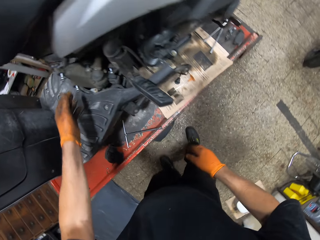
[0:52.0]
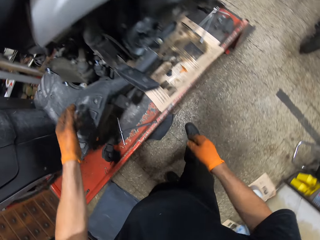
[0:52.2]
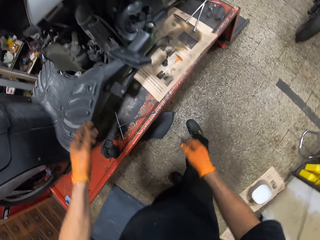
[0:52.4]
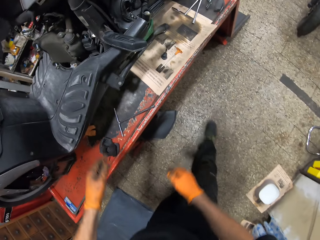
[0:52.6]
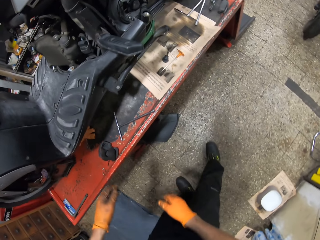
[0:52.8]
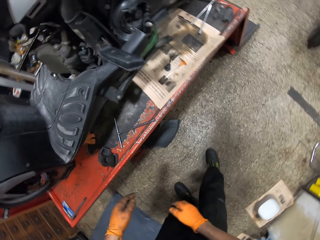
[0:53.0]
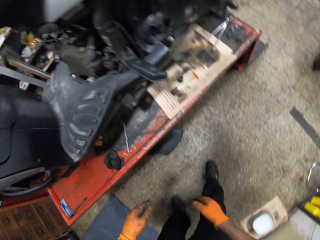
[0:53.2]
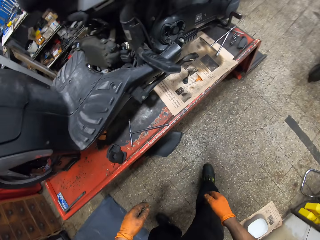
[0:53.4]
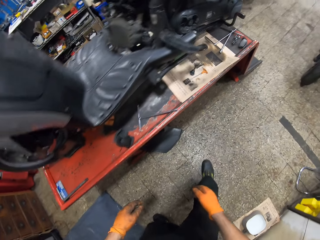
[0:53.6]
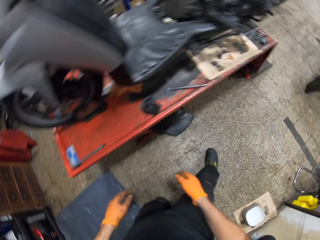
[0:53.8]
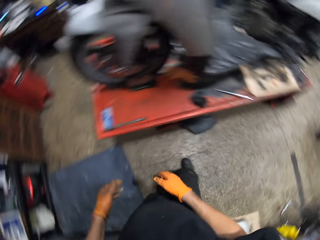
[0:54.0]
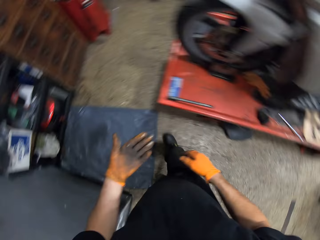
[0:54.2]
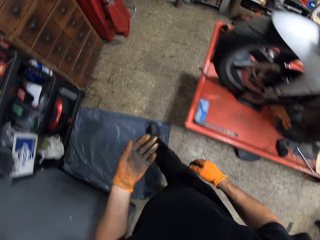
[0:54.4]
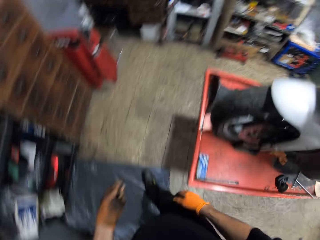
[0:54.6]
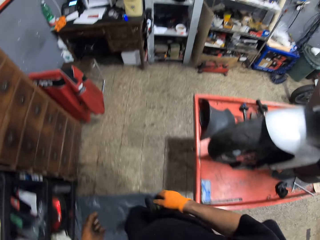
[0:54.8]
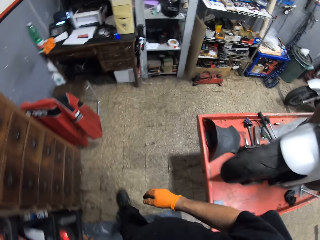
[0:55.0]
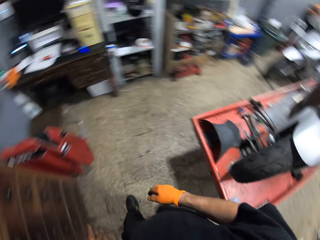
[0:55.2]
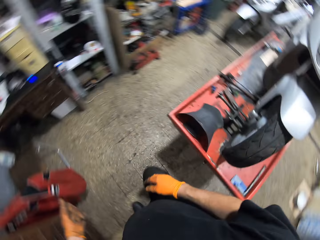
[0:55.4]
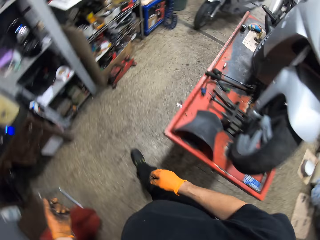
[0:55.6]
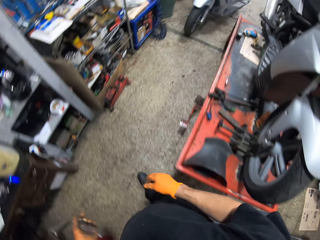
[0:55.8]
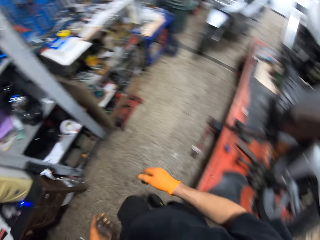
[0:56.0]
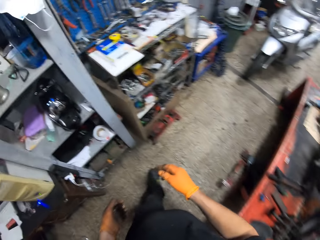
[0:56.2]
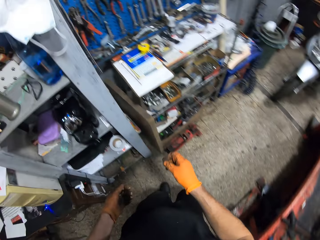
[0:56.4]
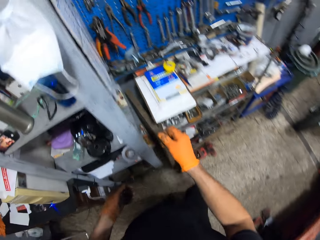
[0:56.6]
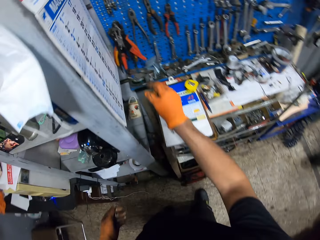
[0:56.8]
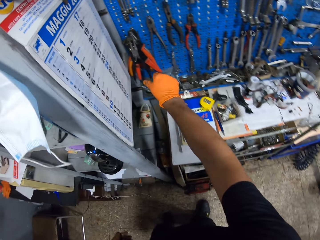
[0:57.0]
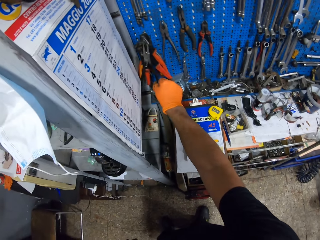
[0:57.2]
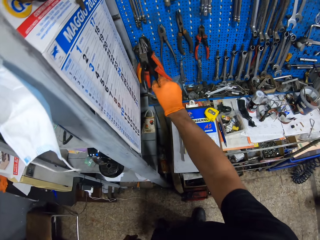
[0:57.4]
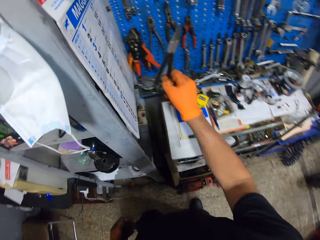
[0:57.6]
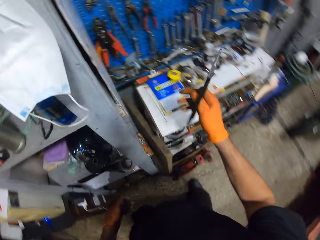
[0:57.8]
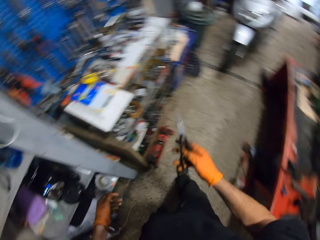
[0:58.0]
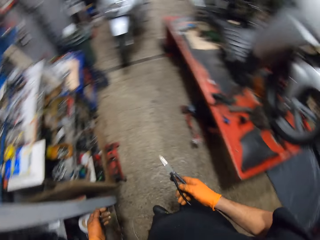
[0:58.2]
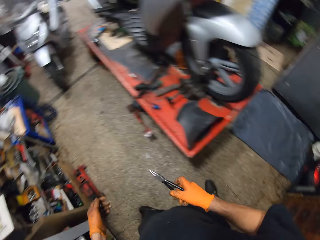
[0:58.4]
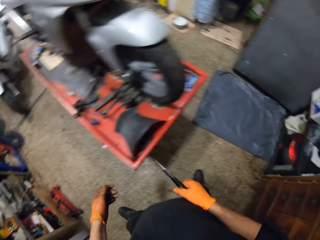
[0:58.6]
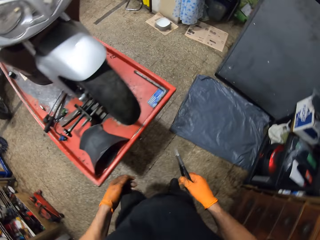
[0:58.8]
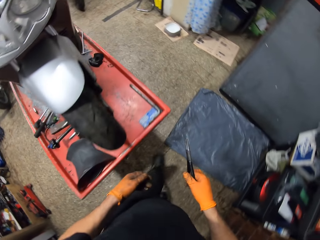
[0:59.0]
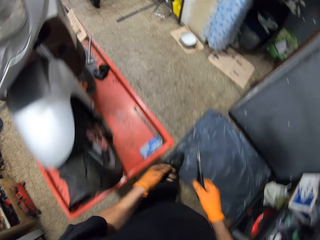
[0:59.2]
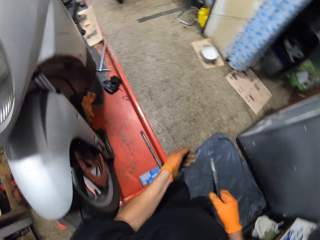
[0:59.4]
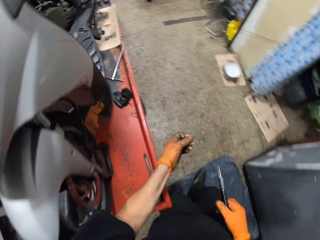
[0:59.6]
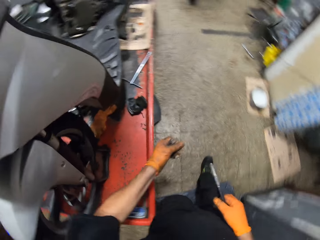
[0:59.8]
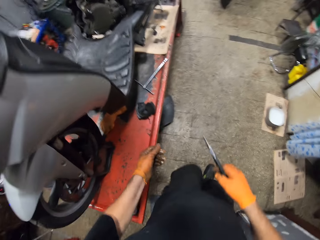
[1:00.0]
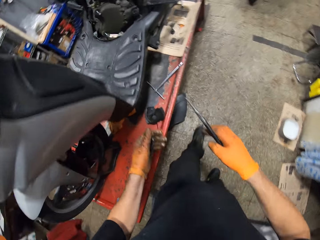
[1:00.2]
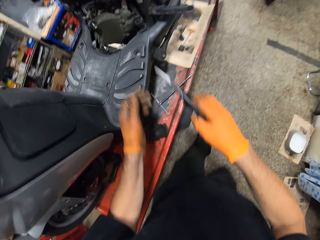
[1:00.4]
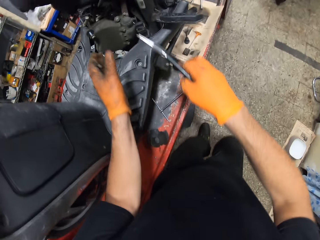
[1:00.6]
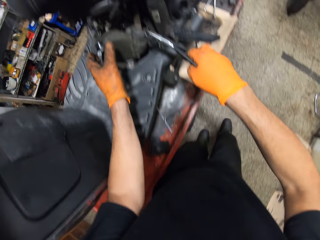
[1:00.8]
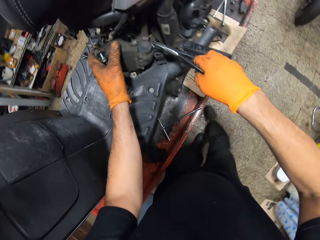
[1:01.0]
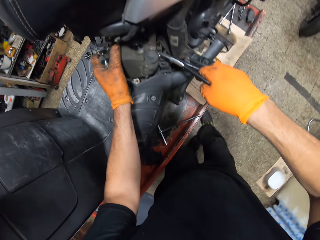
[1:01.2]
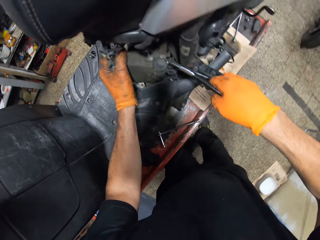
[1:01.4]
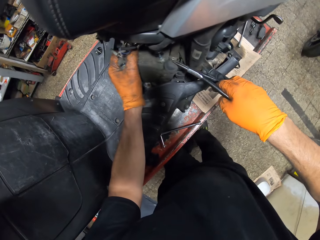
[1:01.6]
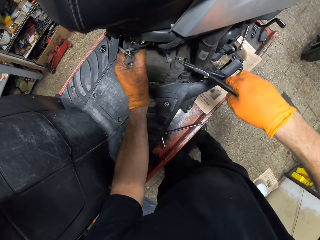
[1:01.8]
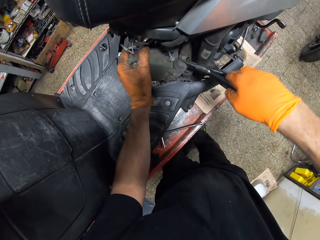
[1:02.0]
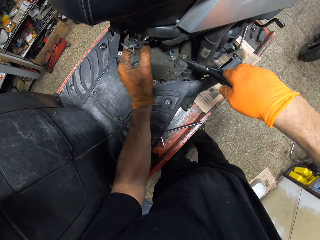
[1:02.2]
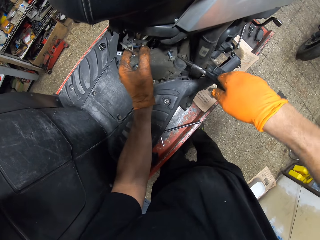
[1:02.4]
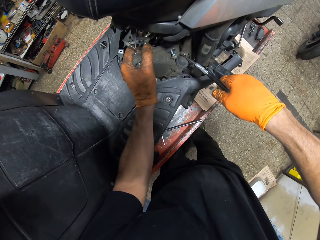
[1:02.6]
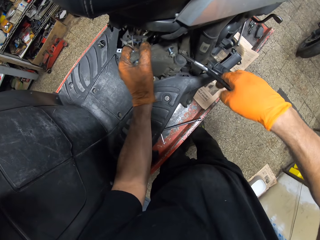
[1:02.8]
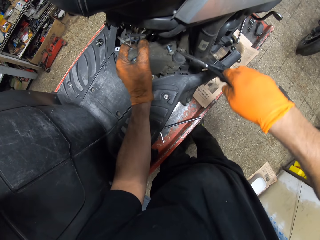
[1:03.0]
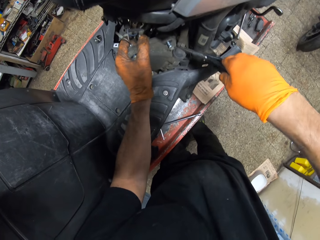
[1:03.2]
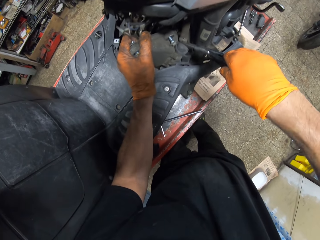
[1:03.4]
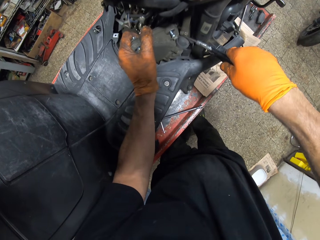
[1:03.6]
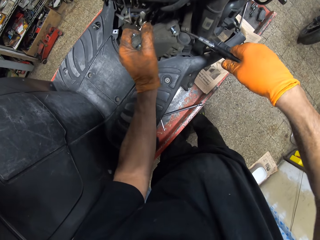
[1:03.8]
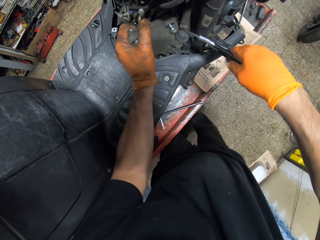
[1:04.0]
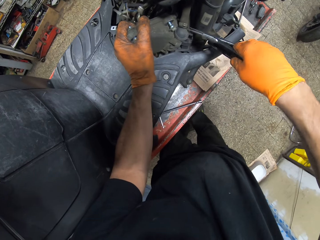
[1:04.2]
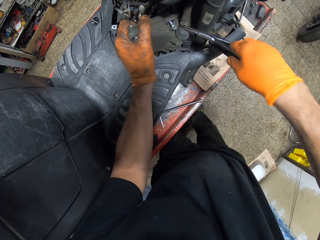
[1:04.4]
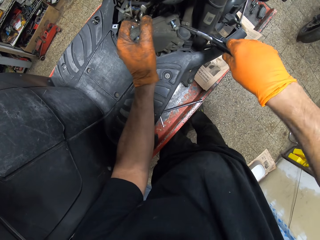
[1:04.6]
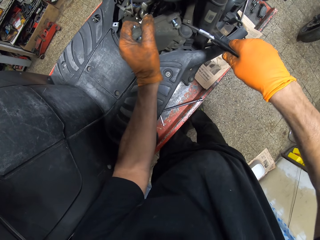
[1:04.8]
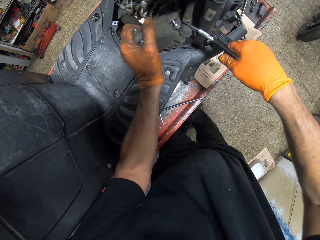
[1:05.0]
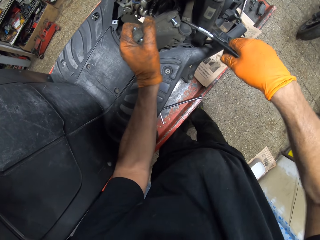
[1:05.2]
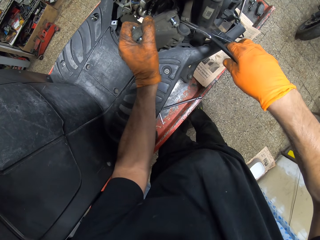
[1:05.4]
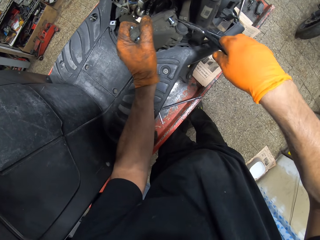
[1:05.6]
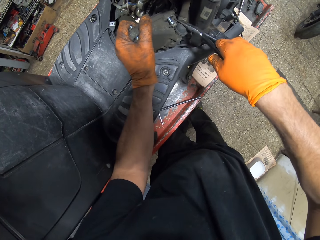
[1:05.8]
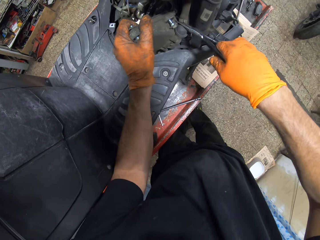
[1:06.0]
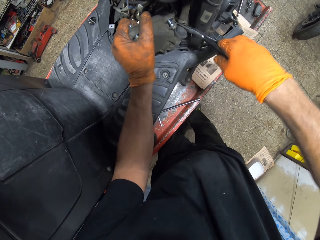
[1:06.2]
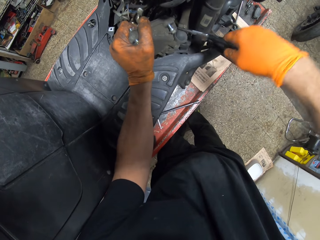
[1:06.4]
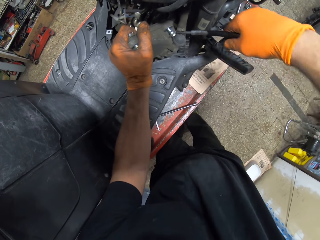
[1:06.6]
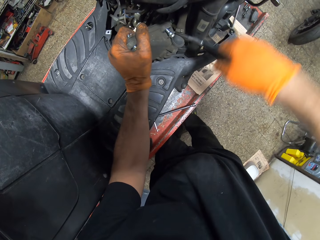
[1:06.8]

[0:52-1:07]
The camera wearer walks around the room. He picks up a nose plier from the shelf with his gloved right hand. He walks around the room. He holds the engine block in the motorcycle with his gloved left hand. He holds the engine block in the motorcycle with a plier in his gloved right hand. He loosens the pipe with the pliers.

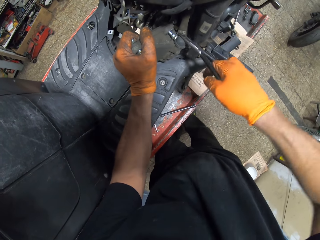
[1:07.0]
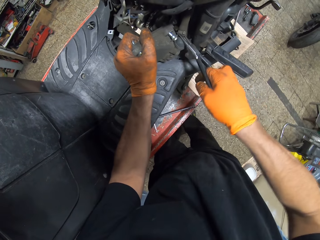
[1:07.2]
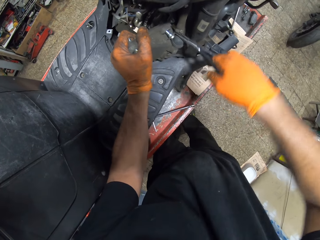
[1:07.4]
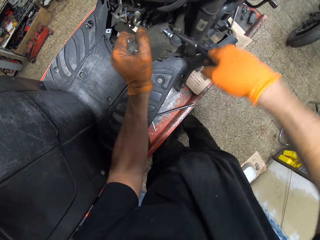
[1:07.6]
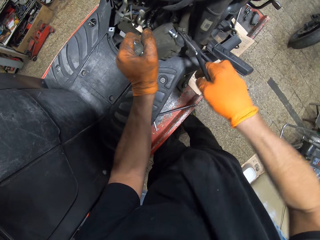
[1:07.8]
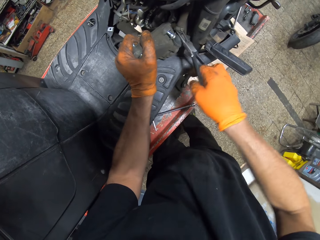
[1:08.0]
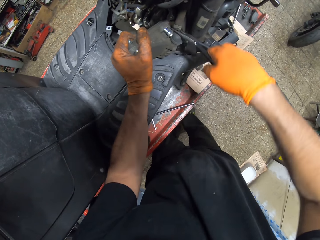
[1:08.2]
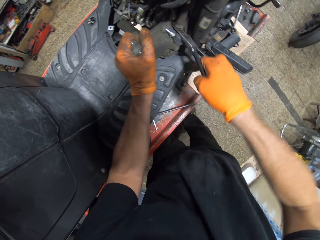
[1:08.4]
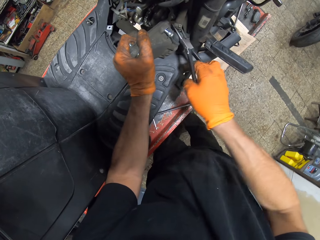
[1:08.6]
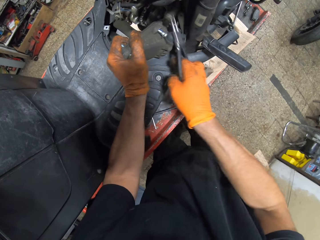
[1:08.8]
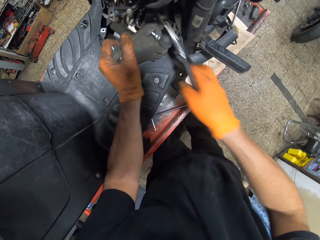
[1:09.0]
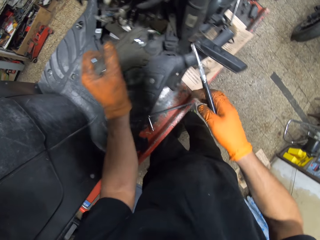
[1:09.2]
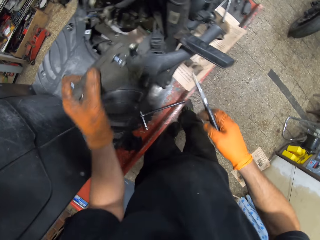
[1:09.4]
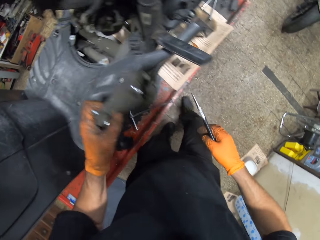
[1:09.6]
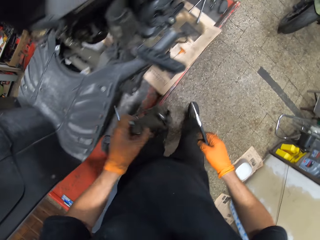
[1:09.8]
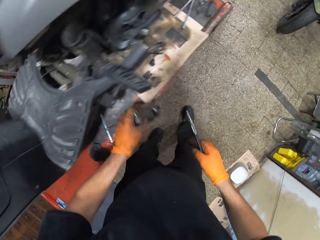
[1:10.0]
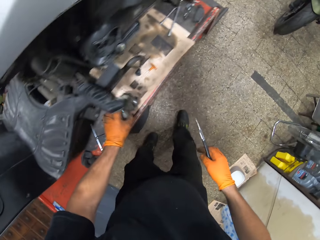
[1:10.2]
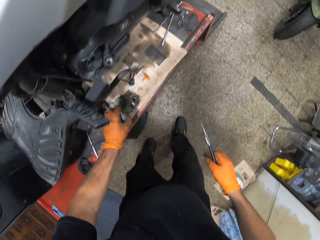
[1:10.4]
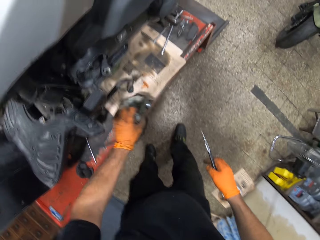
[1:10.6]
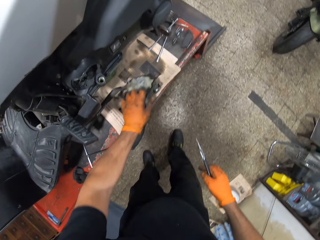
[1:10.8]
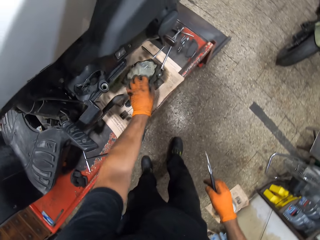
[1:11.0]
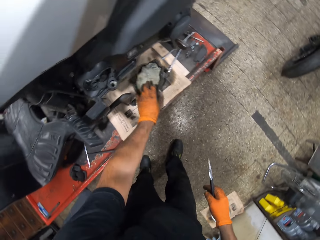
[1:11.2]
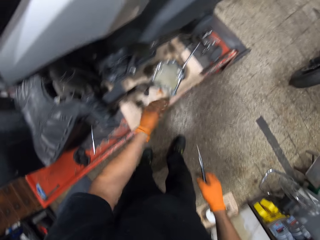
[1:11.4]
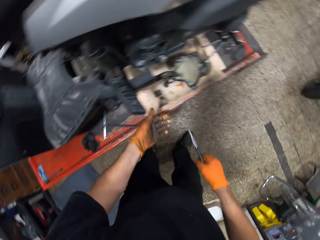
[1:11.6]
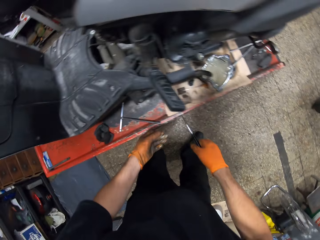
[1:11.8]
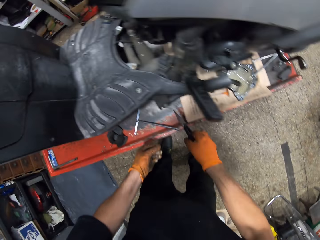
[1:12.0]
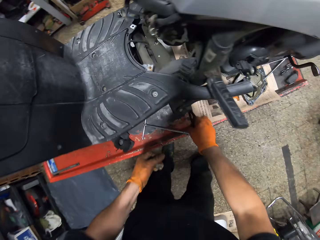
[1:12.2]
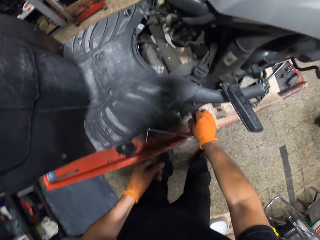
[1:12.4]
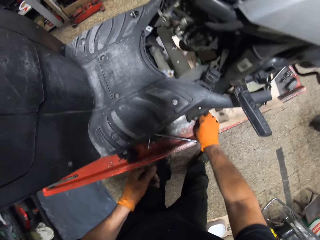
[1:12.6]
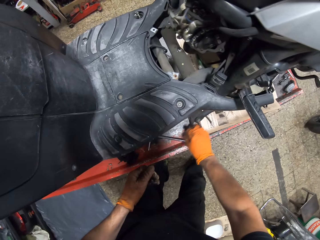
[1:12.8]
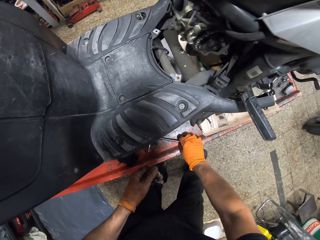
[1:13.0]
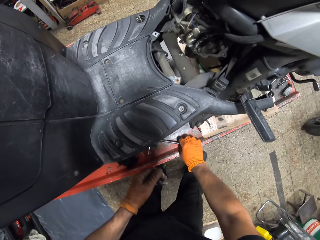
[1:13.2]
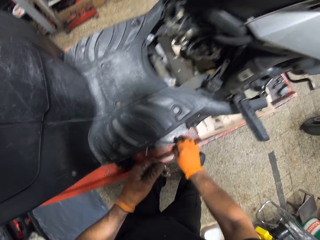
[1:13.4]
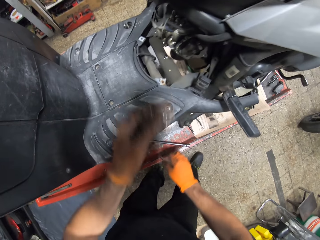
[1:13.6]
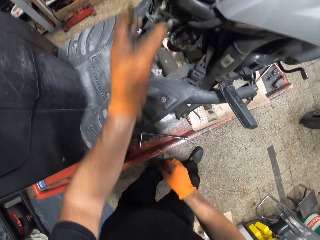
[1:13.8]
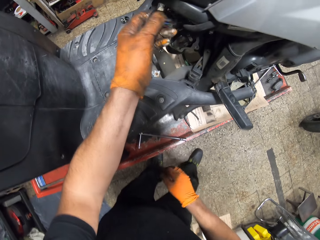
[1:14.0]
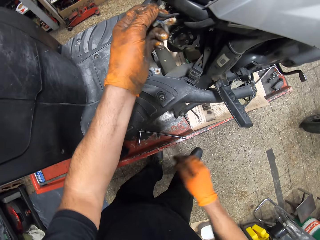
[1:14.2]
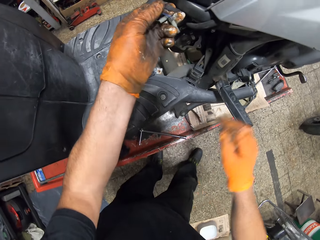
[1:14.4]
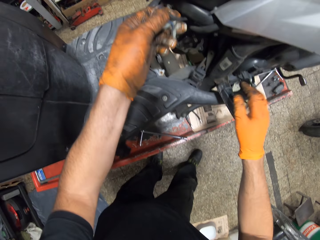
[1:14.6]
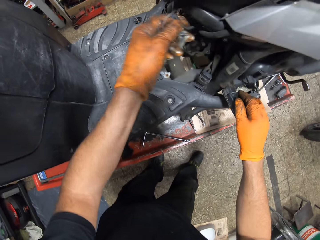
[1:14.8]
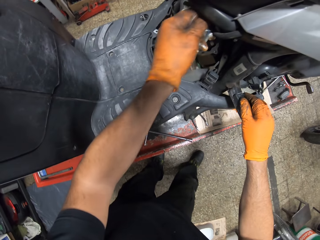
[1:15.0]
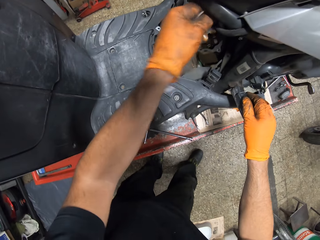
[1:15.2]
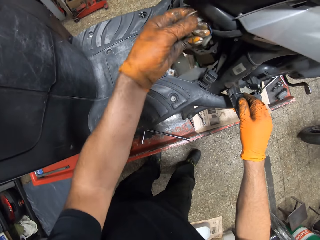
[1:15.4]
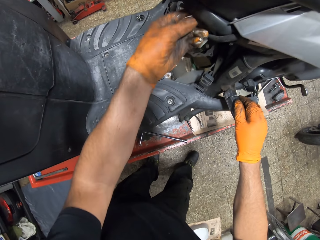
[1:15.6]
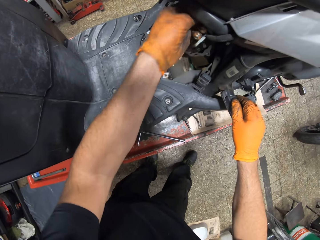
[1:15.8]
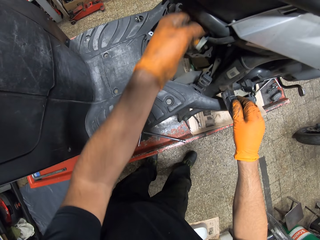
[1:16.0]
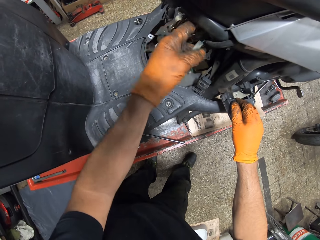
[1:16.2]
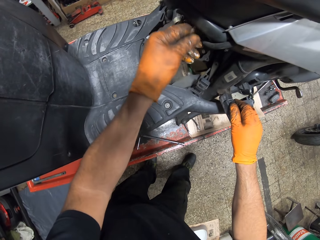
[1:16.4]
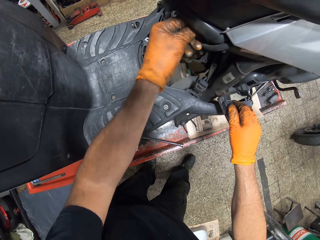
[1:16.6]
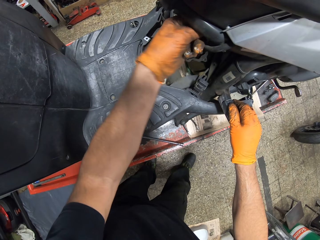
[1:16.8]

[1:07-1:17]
The camera wearer removes a hose from the engine block in the motorcycle with the nose plier in his gloved right hand. He drops the engine block in his gloved left hand on the table. He drops the nose plier in his gloved right hand on the work table. He holds a wire in the motorcycle with his gloved left hand. He places hands on the motorcycle foot peg. He pushes the wire into the motorcycle with his gloved left hand.
